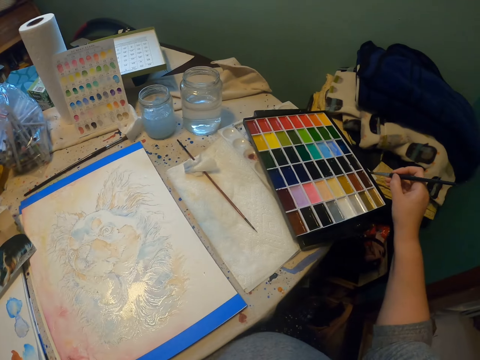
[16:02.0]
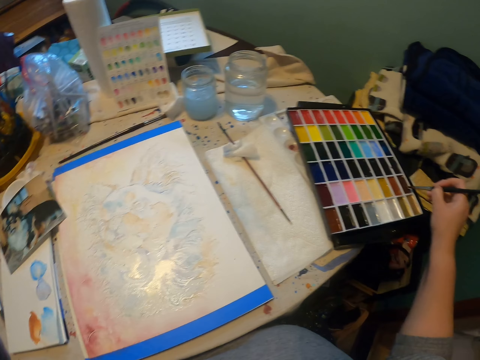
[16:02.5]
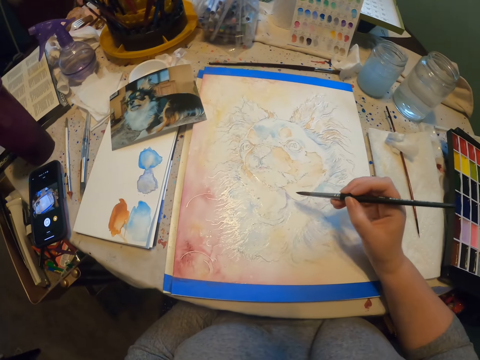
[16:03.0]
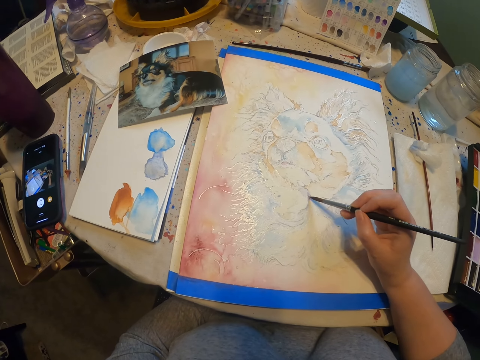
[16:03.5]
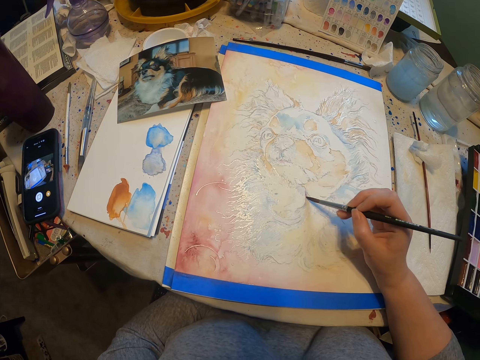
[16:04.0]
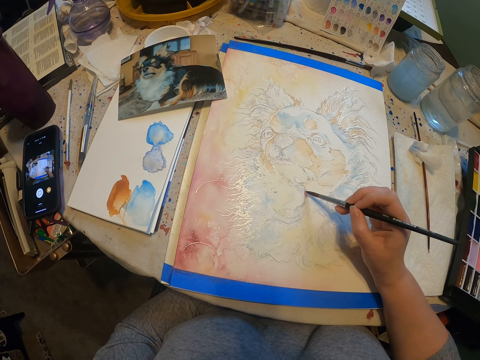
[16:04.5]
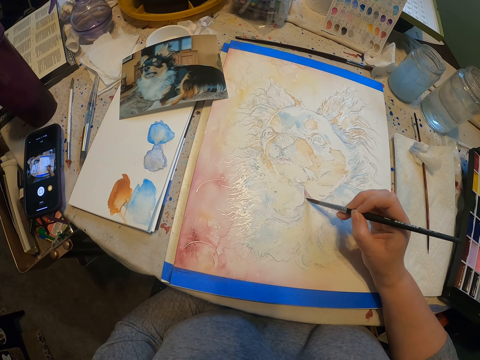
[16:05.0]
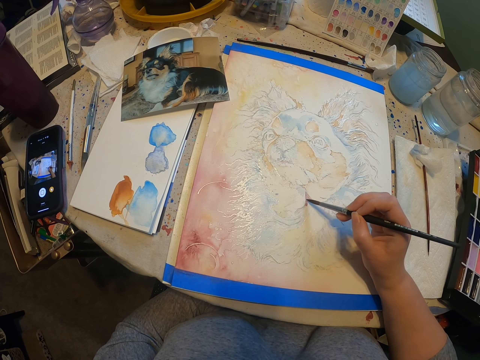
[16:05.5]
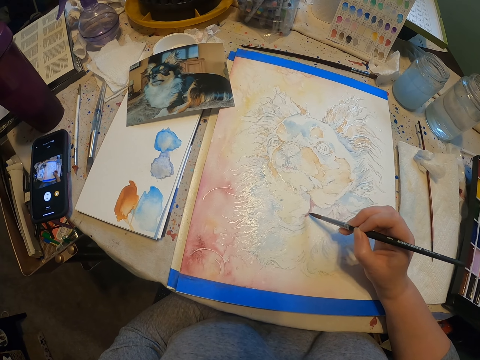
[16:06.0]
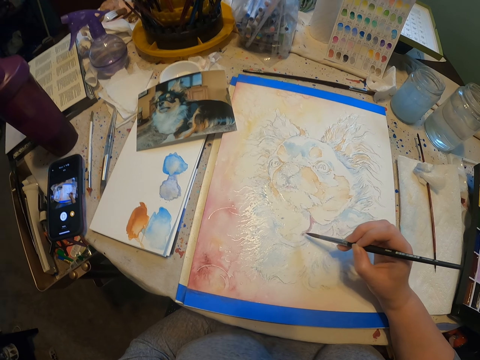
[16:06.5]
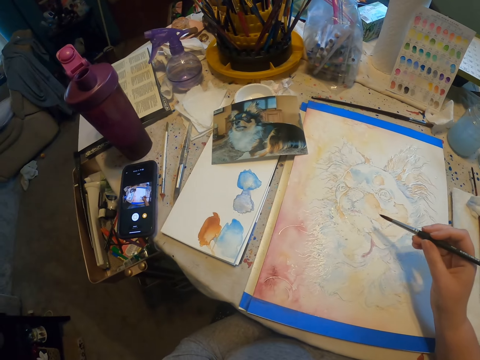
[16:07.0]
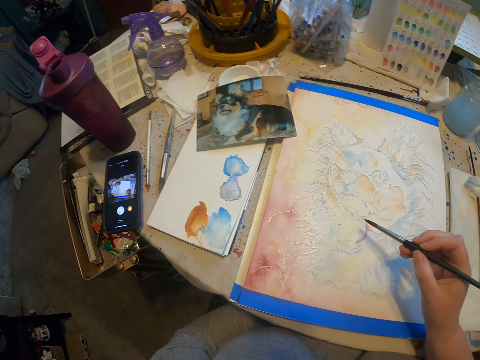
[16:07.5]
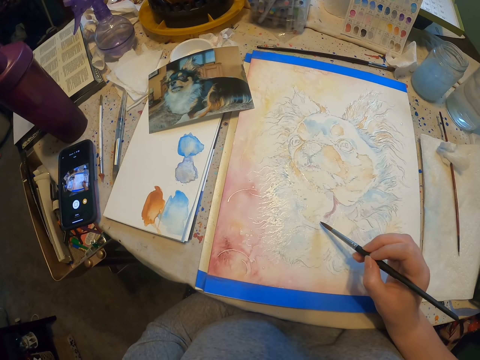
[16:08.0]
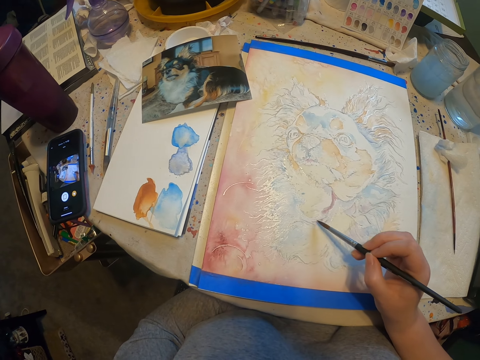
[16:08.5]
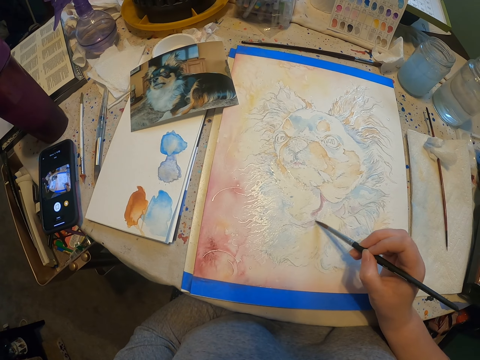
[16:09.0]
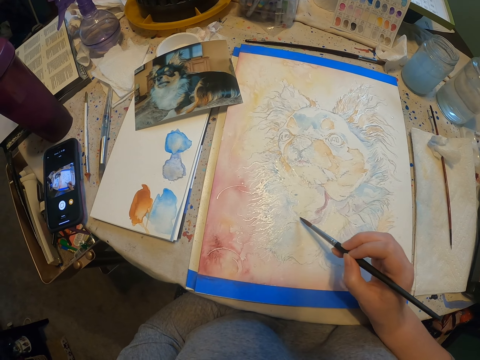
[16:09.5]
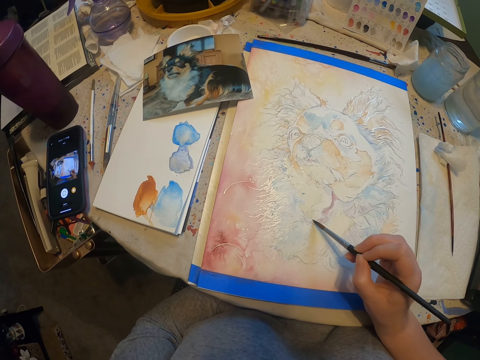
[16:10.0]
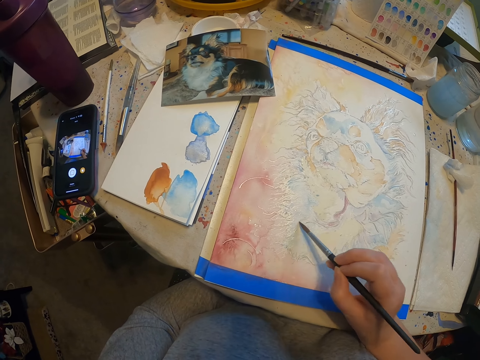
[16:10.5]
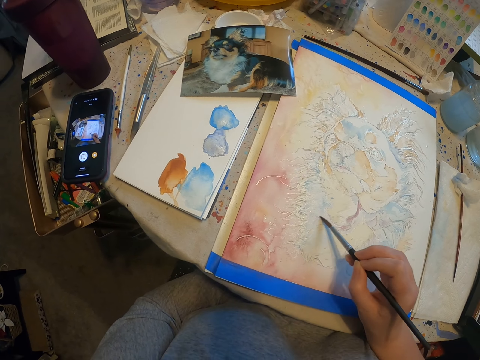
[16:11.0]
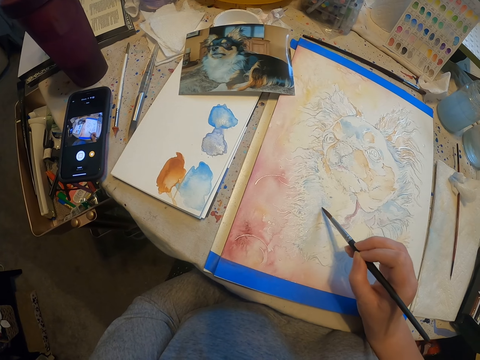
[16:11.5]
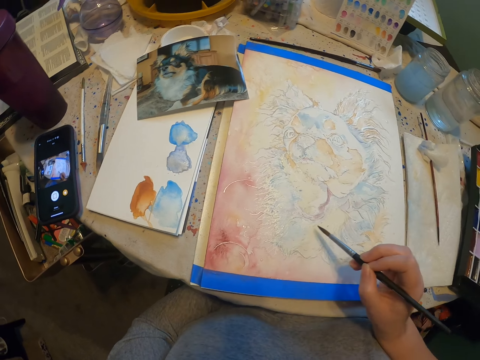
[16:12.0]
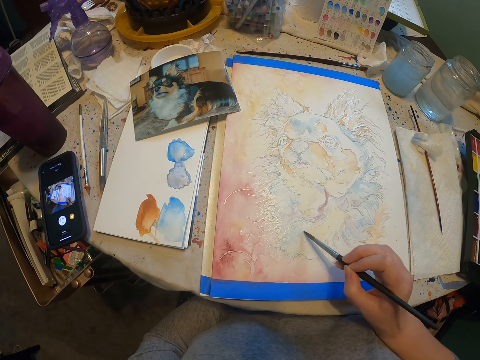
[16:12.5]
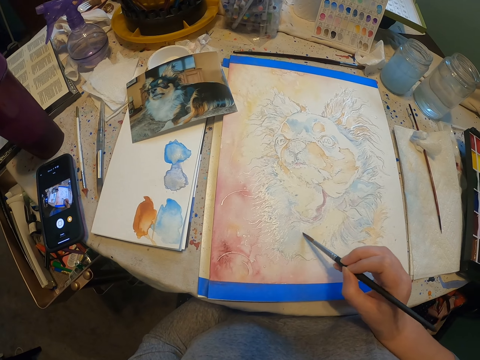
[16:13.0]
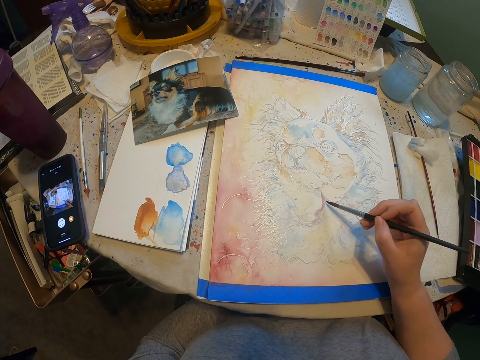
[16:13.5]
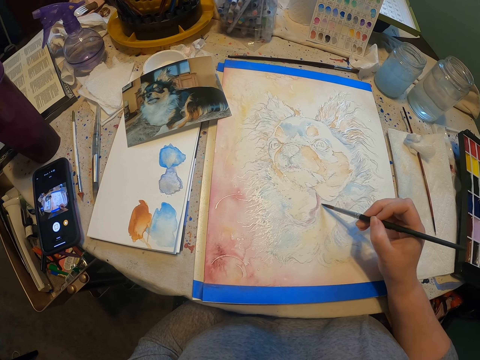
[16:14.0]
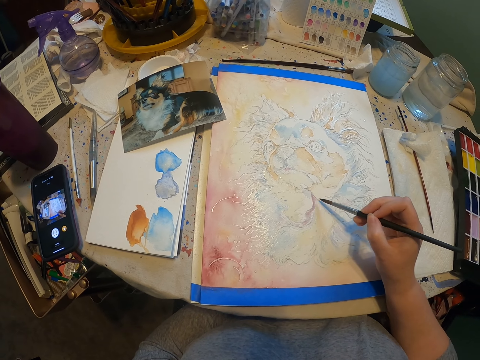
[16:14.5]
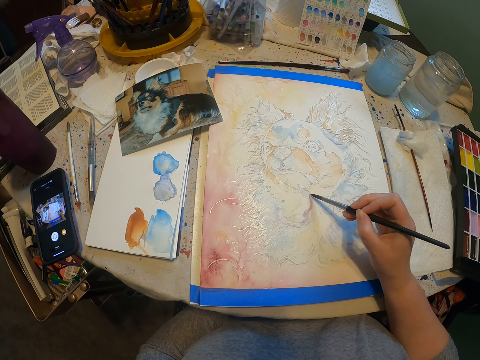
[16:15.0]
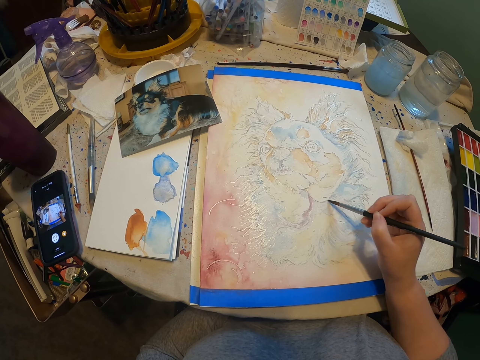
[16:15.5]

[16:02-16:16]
The camera wearer rubs the painting brush on the paint. They paint the picture using the painting brush.

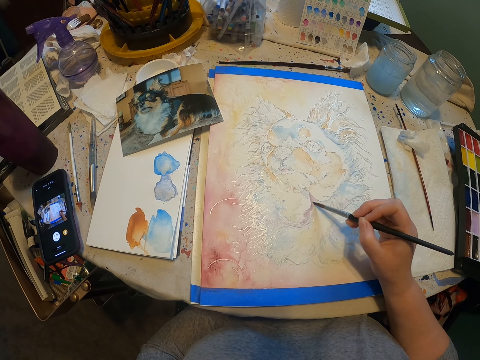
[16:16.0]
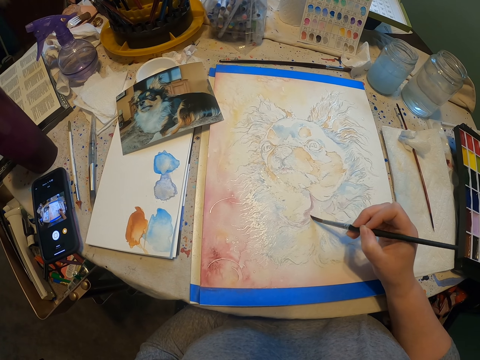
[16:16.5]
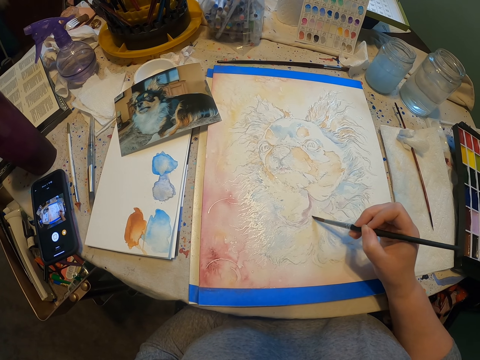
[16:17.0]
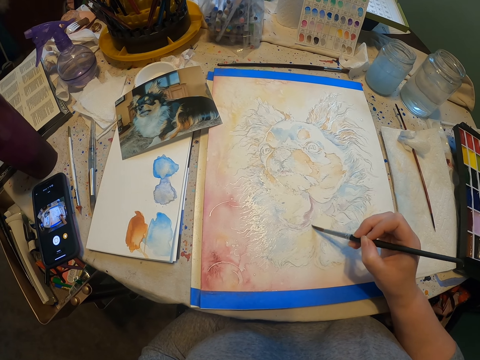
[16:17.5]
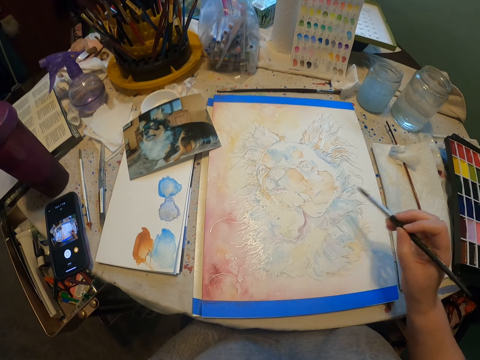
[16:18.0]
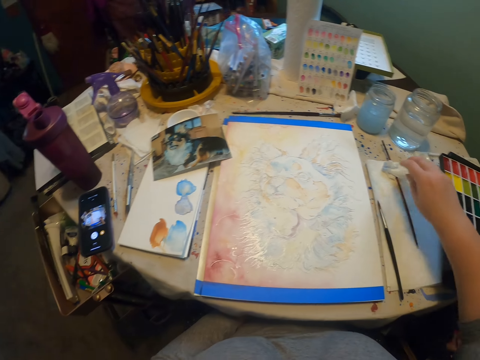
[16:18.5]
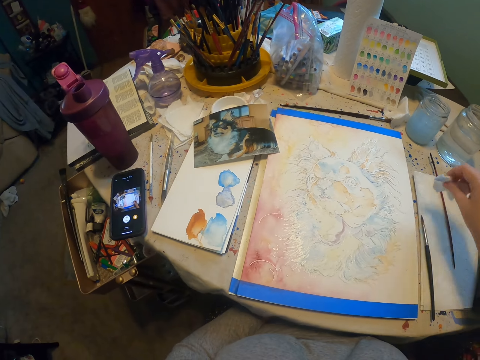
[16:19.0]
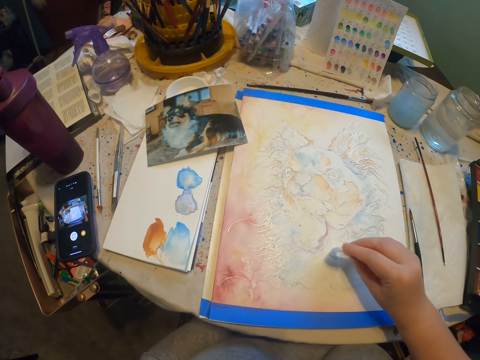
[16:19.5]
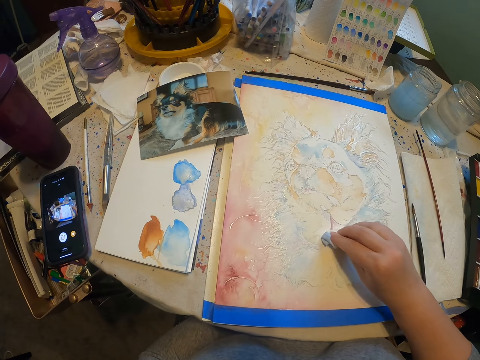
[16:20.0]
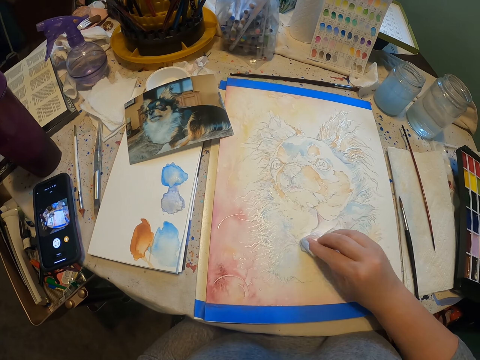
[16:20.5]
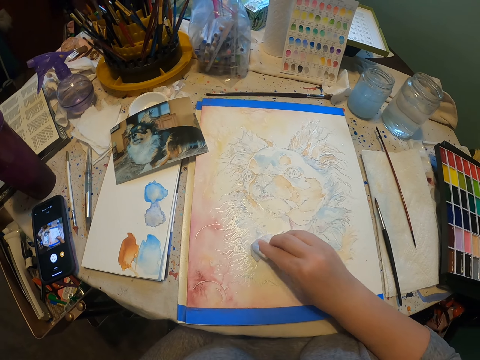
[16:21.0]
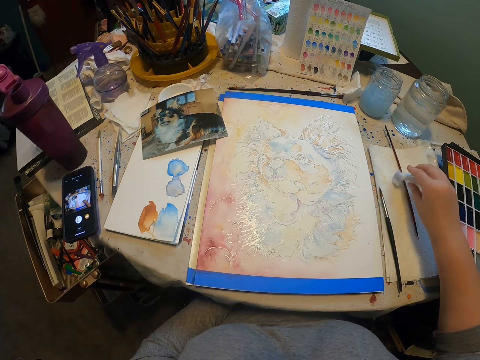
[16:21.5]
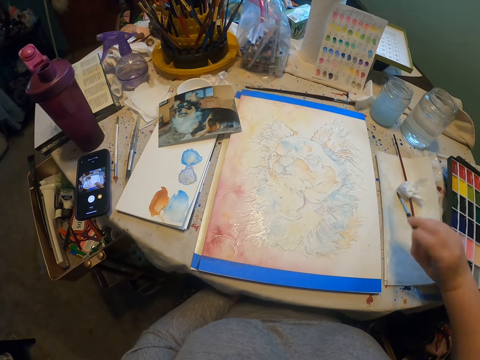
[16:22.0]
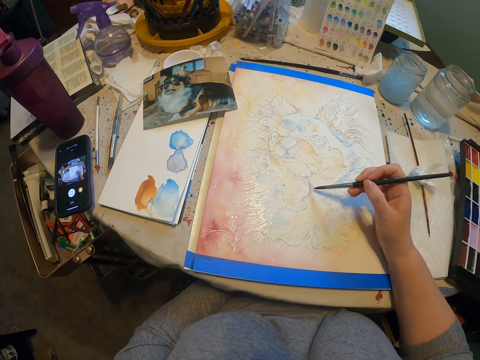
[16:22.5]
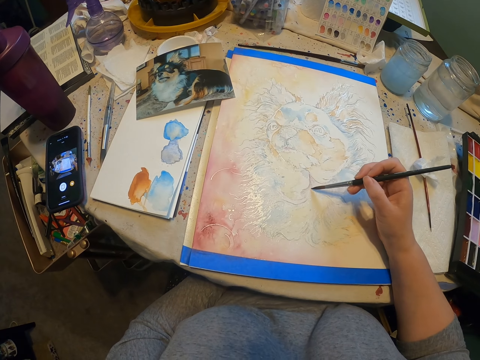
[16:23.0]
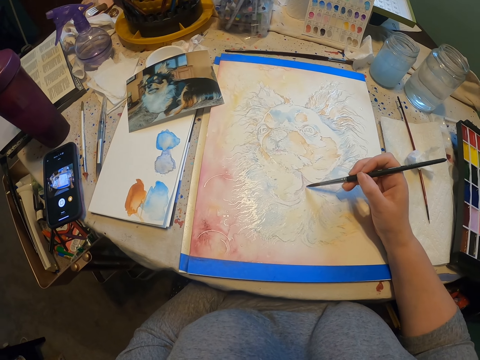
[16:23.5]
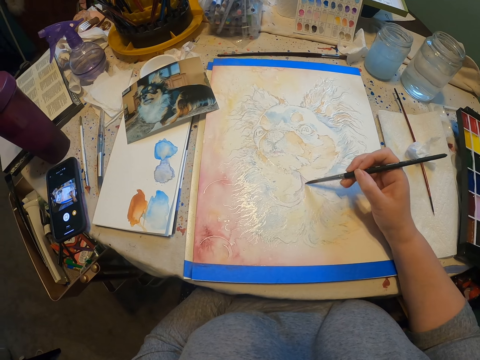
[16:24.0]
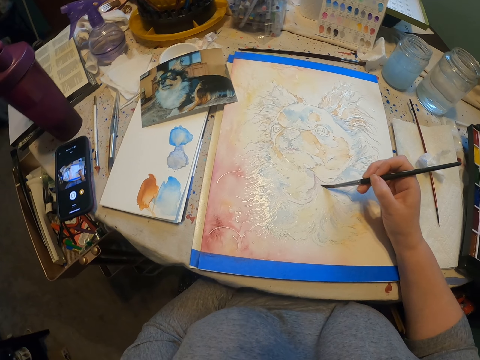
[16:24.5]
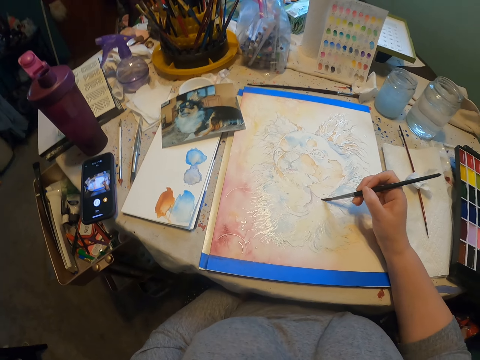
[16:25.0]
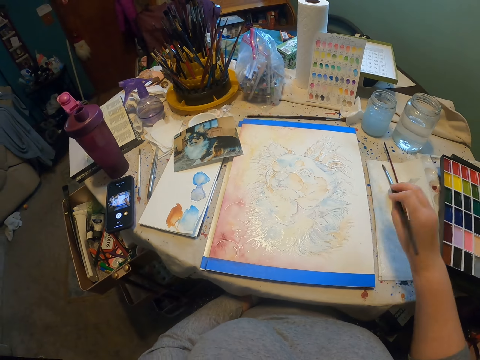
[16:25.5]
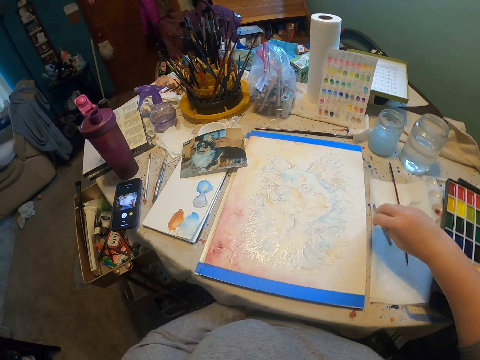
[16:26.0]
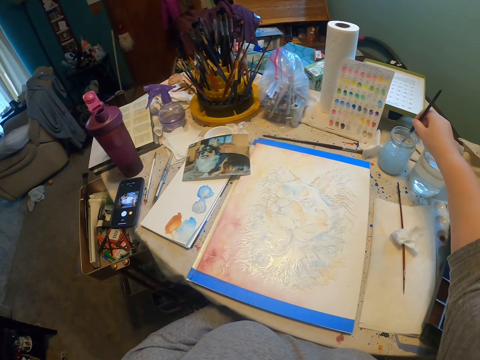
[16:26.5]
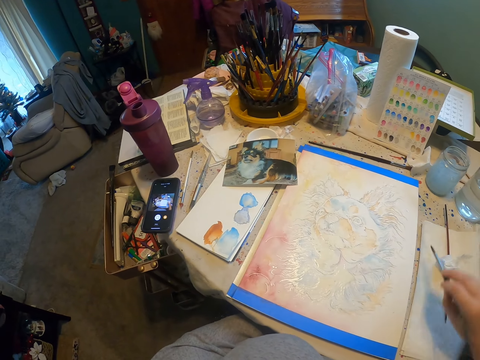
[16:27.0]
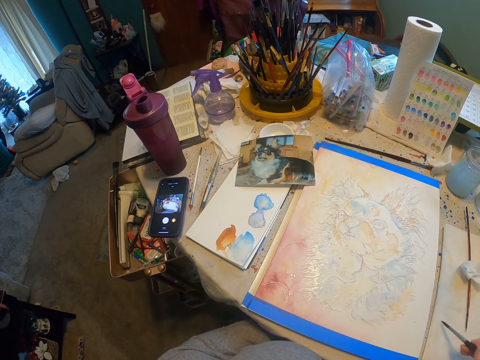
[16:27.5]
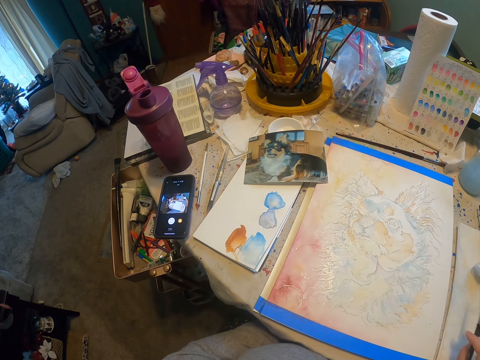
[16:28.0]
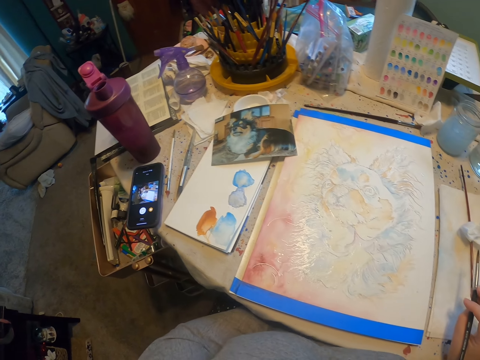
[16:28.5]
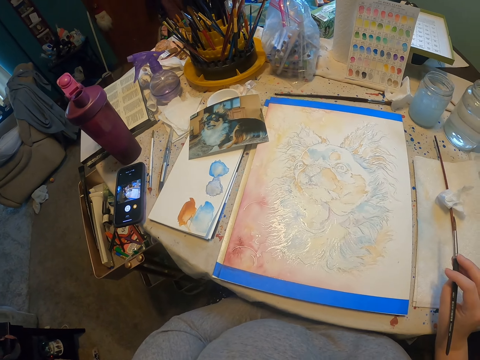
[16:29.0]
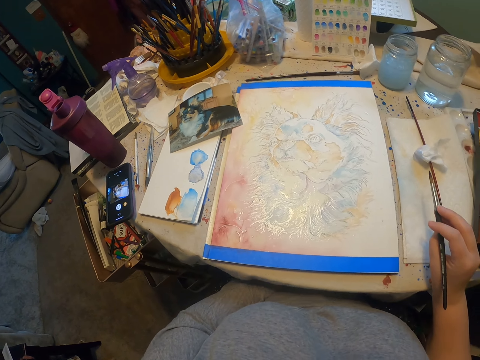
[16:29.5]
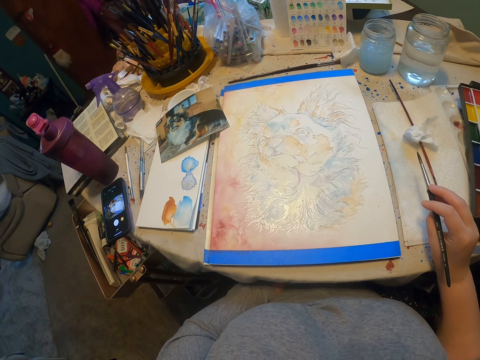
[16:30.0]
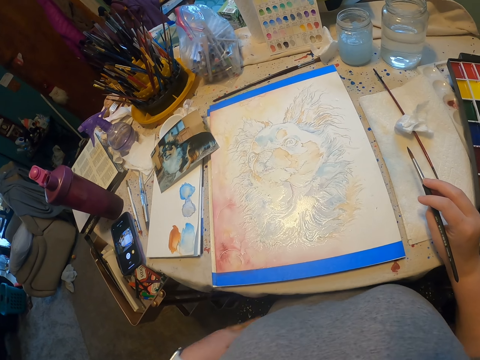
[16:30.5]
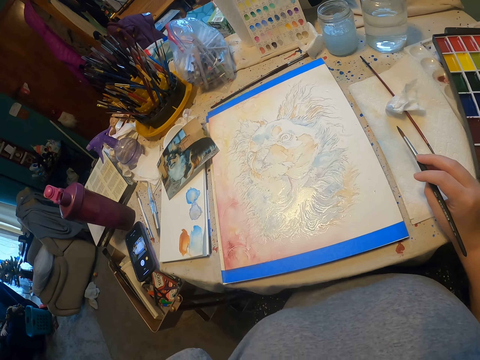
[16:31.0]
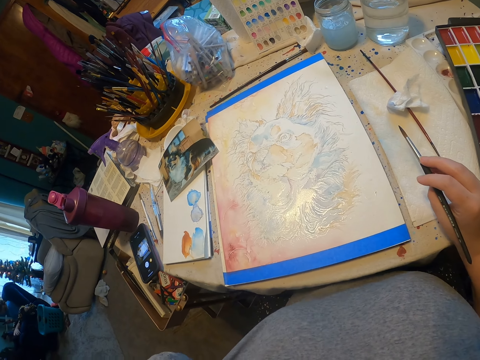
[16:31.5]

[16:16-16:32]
The camera wearer puts the painting brush on the table. They pick up a cotton, erase a drawing and drop the cotton. They pick up the painting brush and paint the picture using the painting brush. They put the painting brush on the table and dip the painting brush in the liquid. They look at the picture. They look around.
